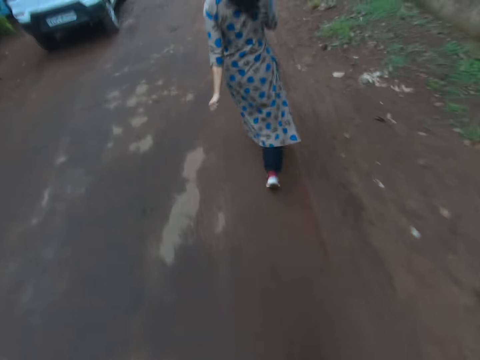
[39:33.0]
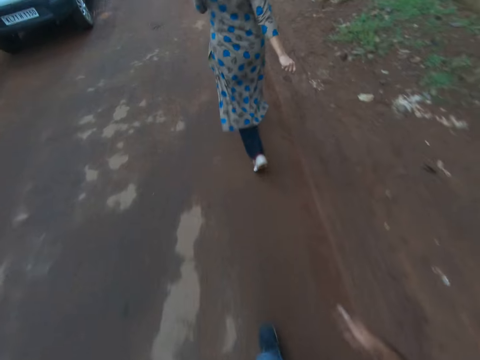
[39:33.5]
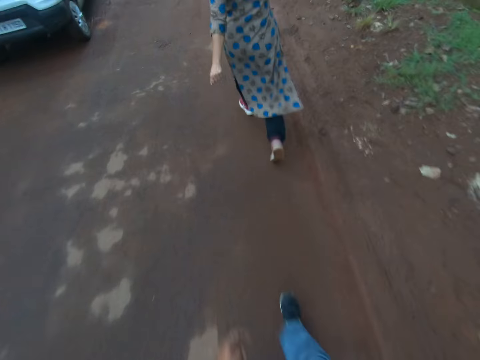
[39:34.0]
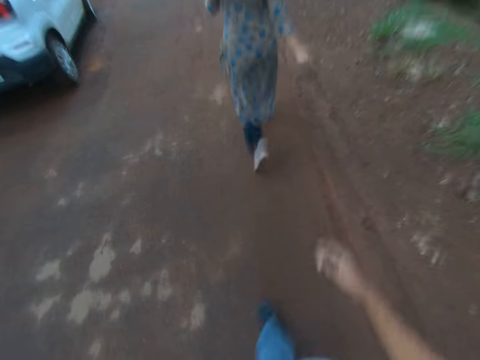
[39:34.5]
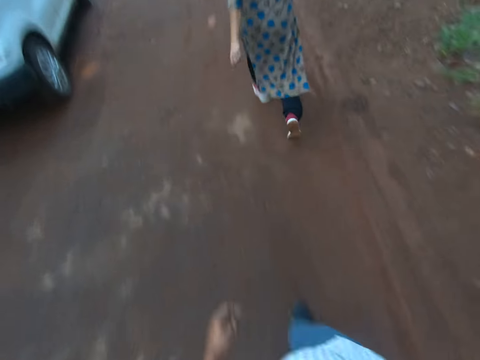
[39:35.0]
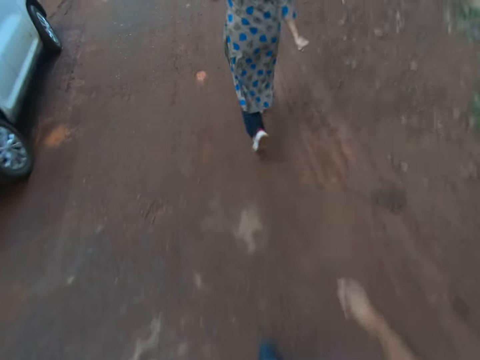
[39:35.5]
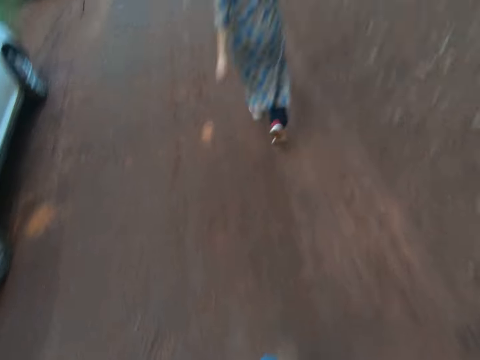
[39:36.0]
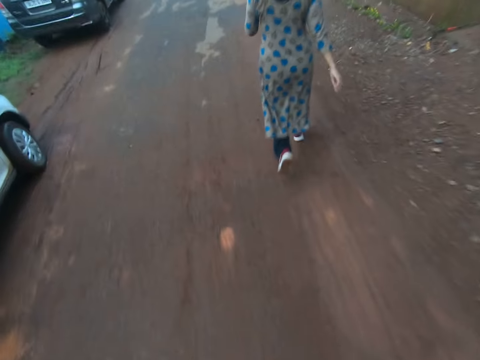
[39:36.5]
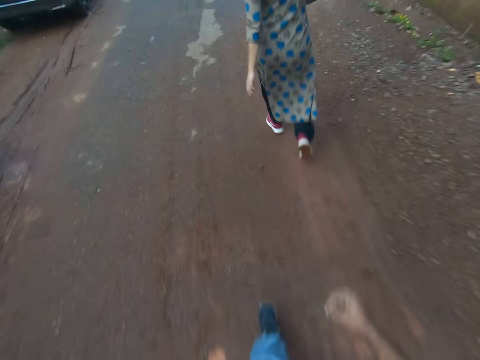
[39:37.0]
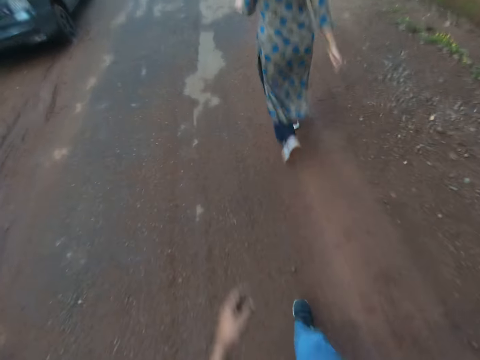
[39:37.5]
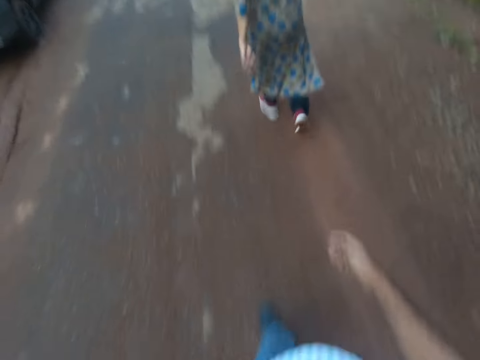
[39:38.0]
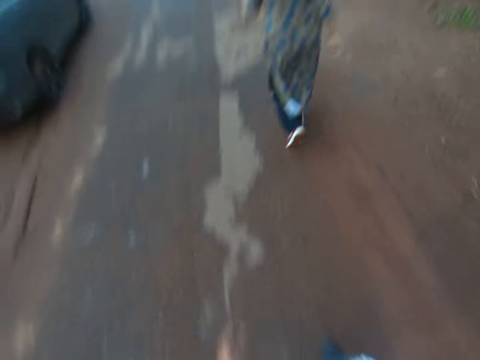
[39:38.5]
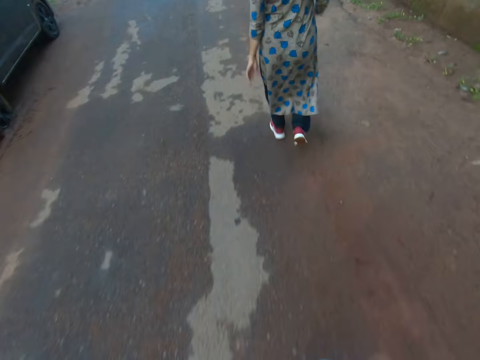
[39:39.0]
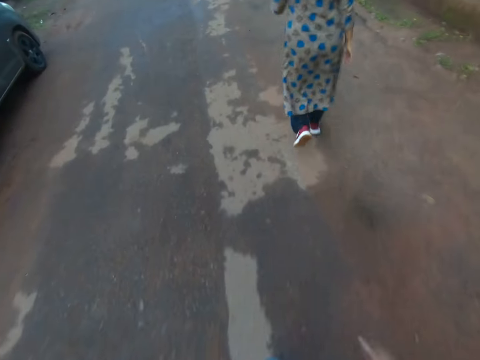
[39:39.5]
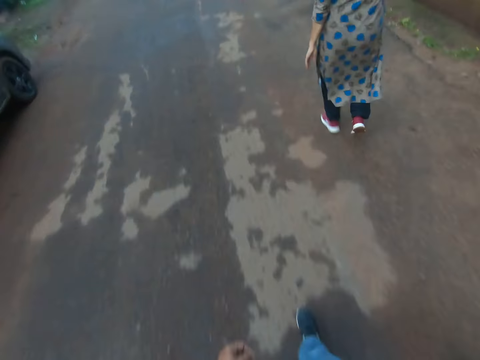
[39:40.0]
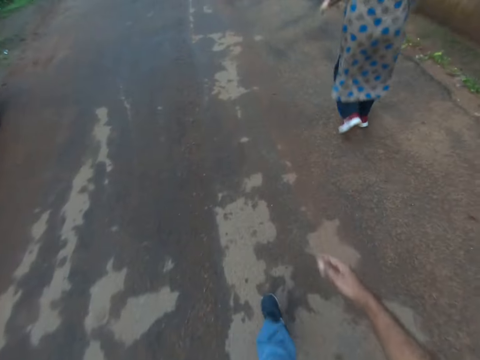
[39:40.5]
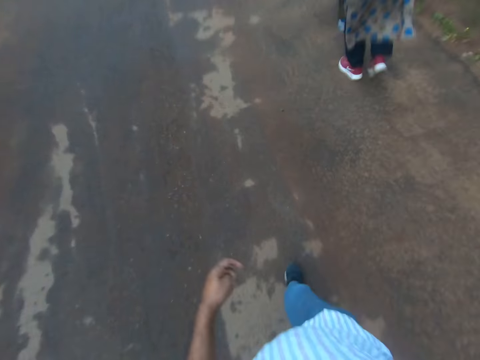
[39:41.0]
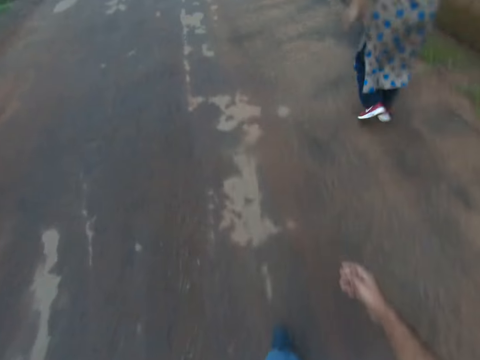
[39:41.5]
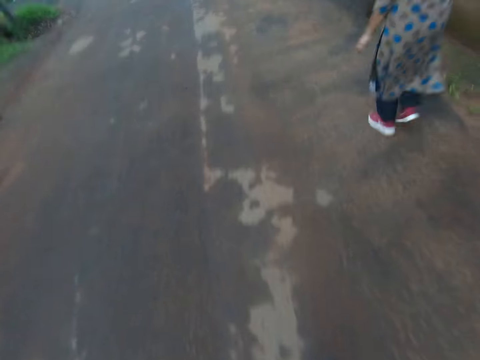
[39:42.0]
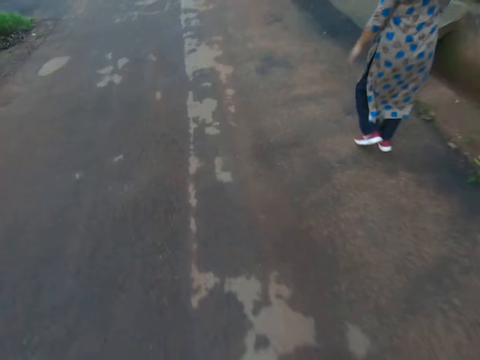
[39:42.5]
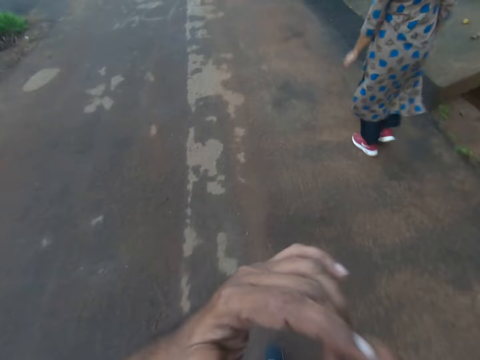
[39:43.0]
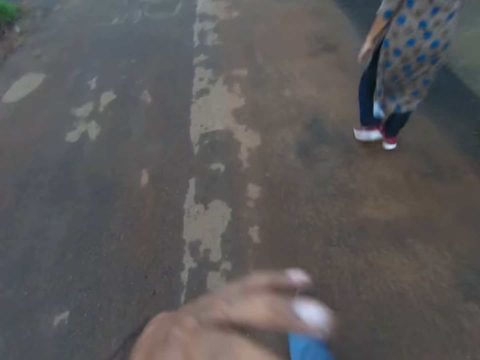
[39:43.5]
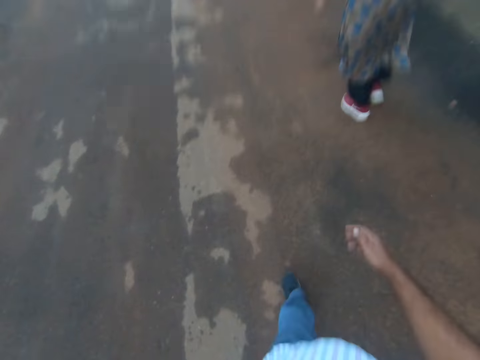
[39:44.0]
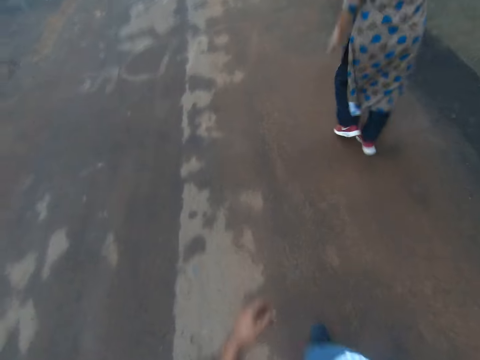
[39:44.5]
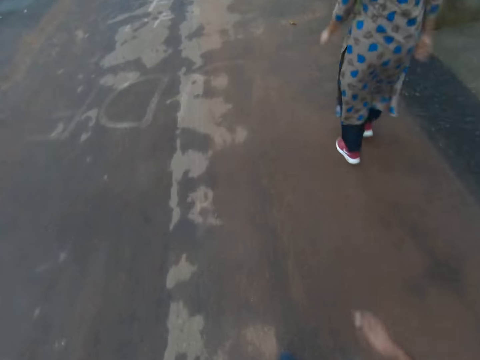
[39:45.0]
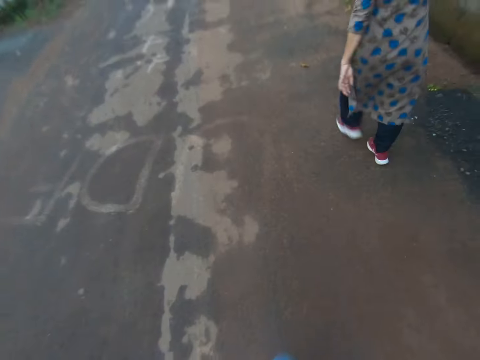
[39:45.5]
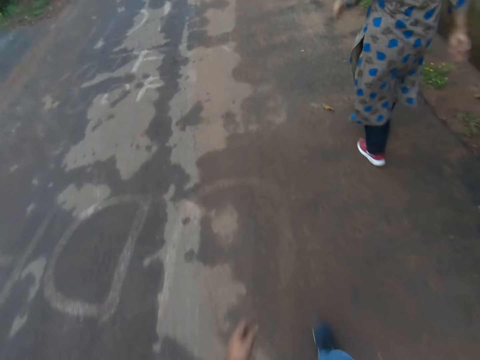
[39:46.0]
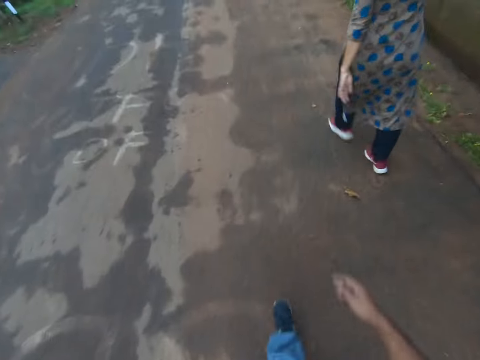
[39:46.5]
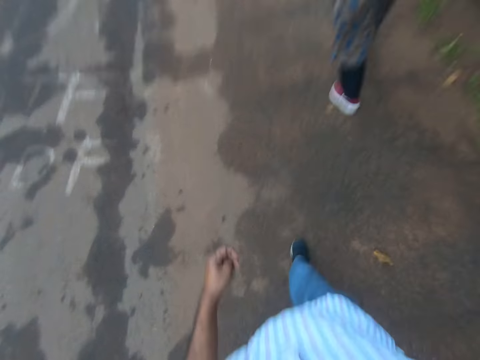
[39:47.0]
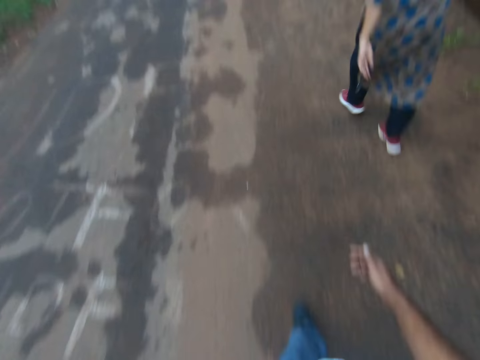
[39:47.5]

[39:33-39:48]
The camera wearer walks past another white car. He walks past a blue car. He touches his face with his left hand. He lifts the hand. He walks toward a woman. He lowers his left hand.

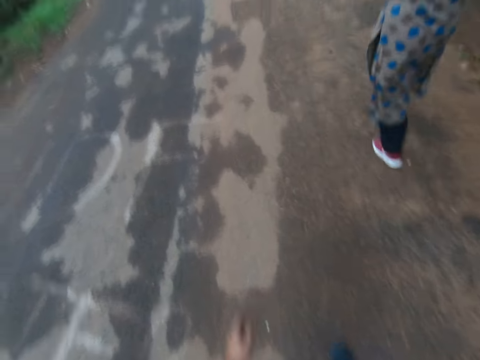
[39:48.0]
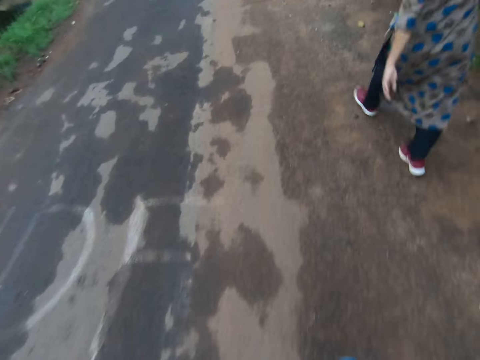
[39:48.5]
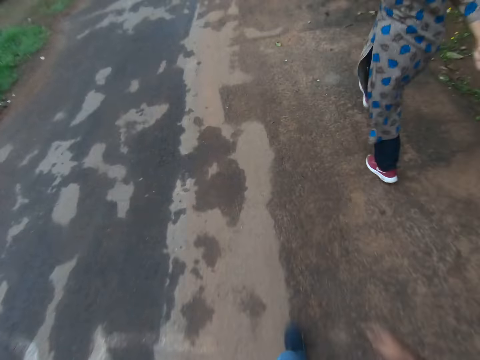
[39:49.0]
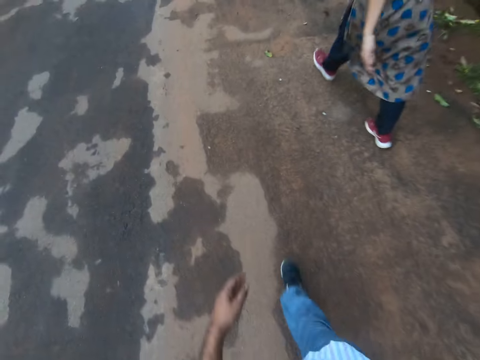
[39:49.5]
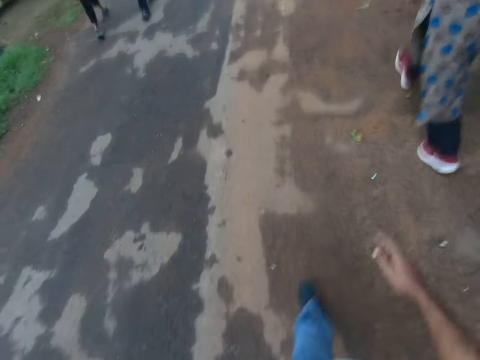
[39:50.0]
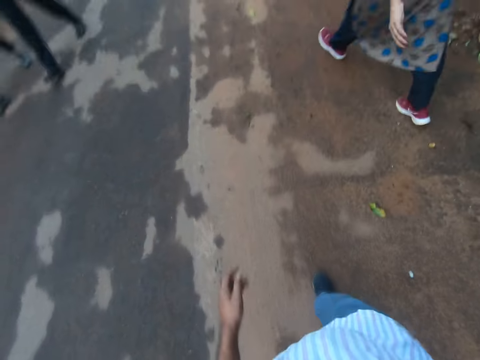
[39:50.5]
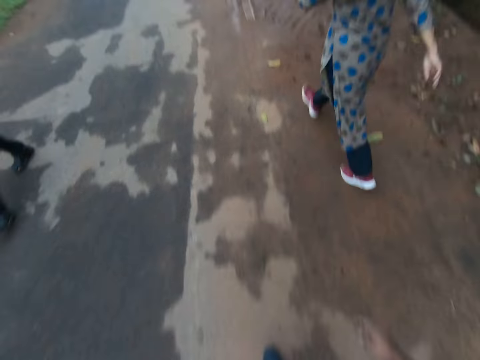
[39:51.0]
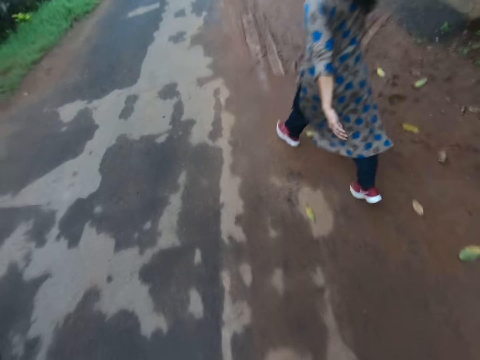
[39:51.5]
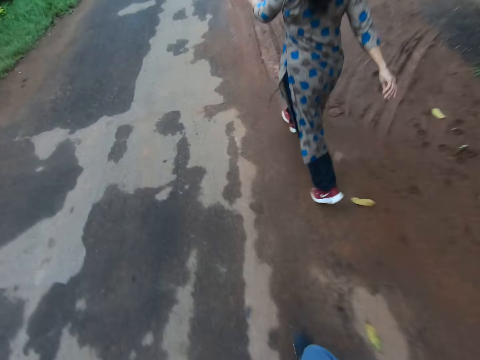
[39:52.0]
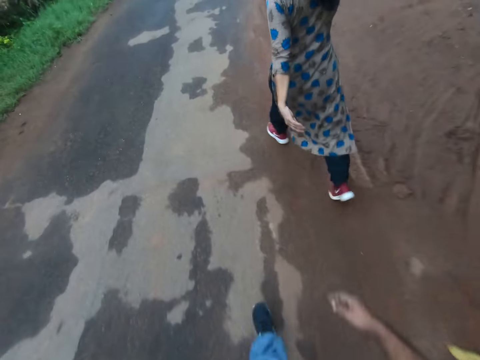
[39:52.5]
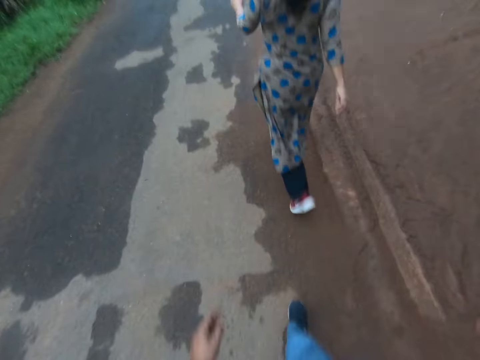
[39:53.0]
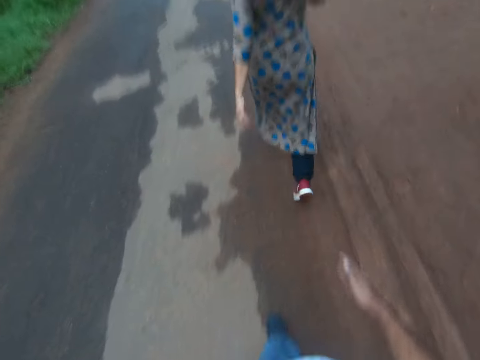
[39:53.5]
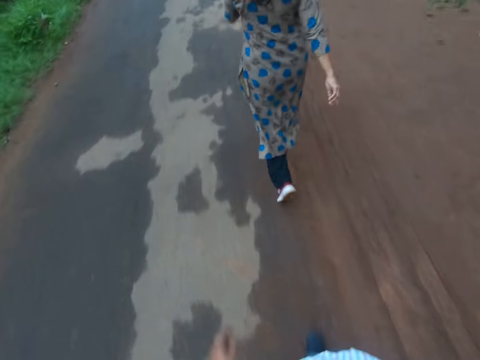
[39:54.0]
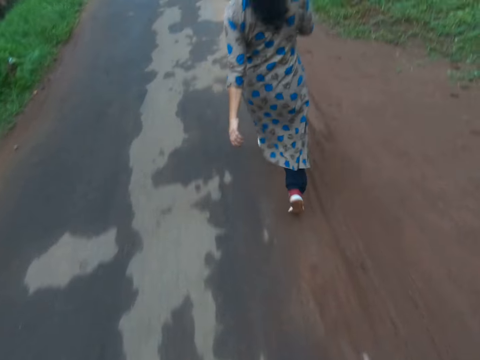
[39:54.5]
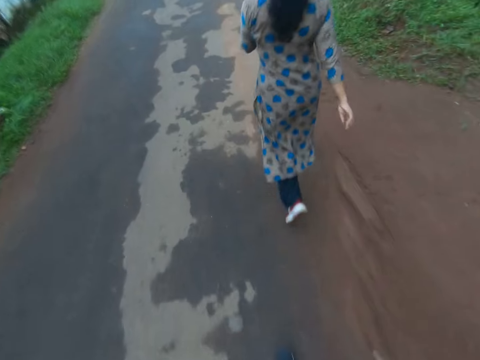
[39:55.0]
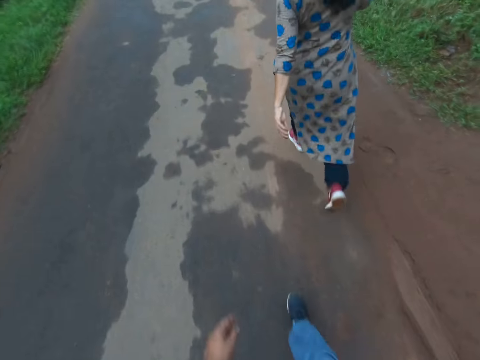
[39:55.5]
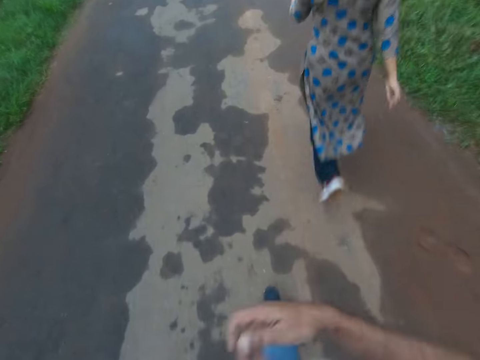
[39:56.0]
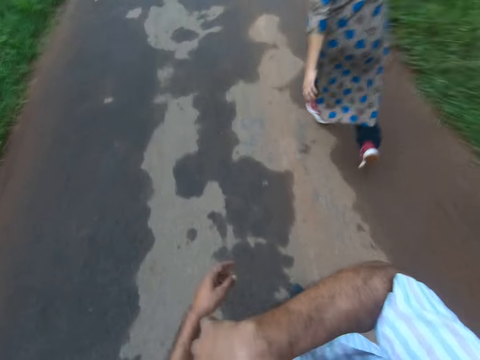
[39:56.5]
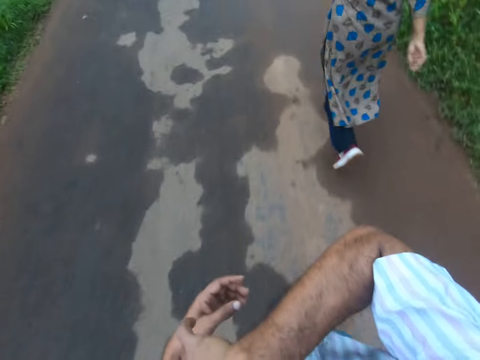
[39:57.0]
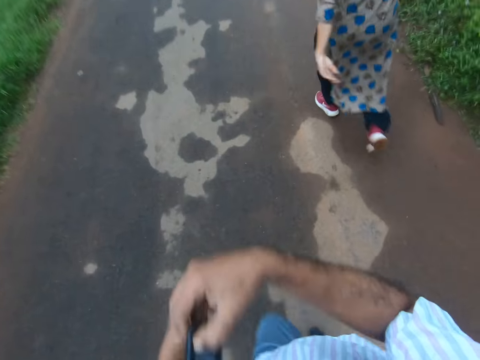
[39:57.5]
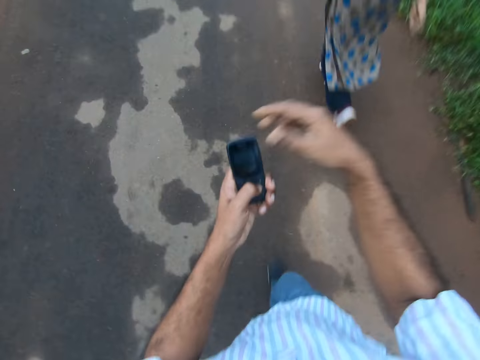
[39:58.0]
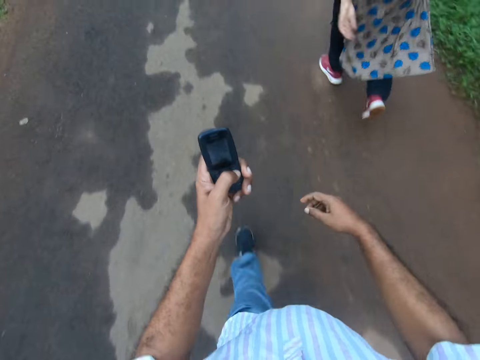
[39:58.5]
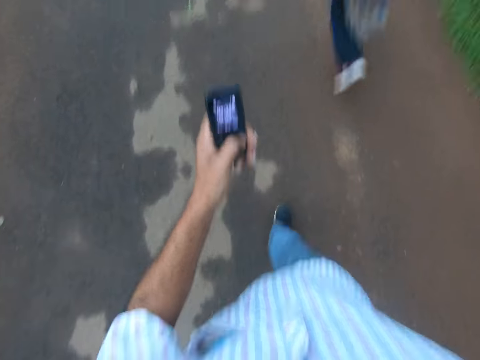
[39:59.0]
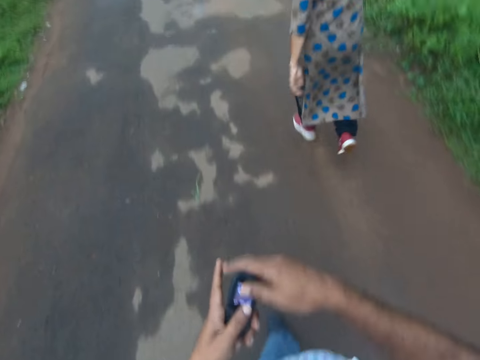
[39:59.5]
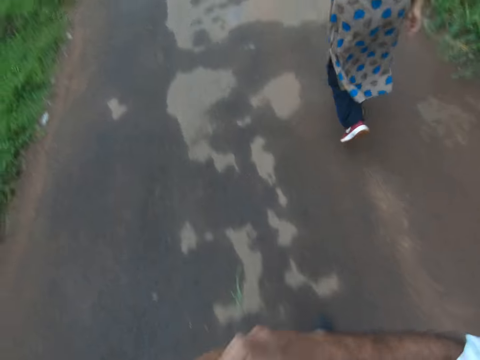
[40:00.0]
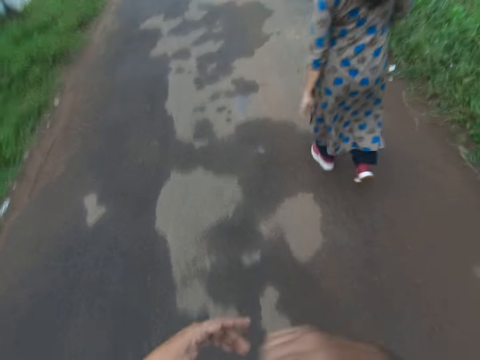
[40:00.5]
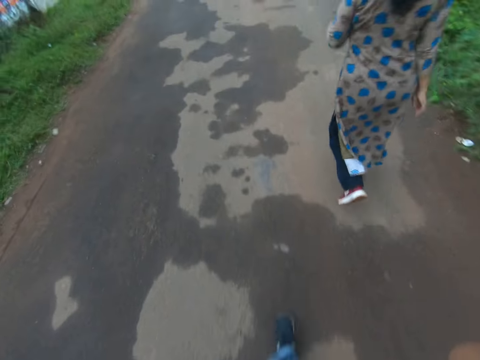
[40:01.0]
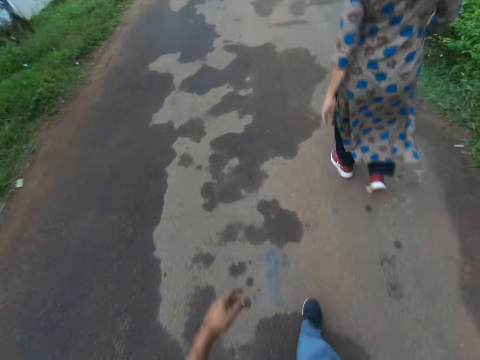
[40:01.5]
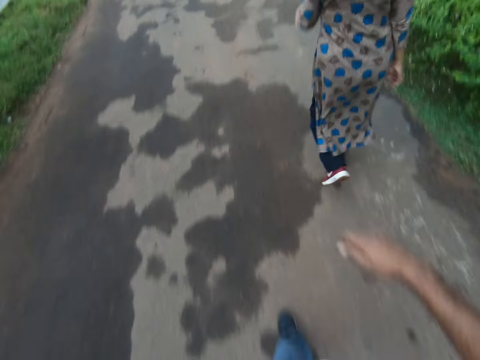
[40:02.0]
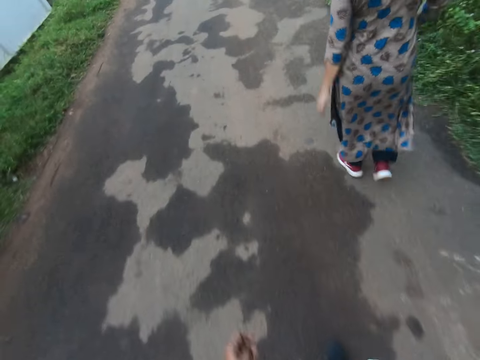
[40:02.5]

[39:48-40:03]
The camera wearer walks past a man and another man. He reaches for his pocket with his right hand. He holds a phone with his right hand. He transfers the phone to his left hand. He operates on the phone with his left hand. He dials the phone. He transfers the phone to his right hand. He holds the phone with his hands. He puts the phone into his pocket with his right hand. He lowers his left hand.
